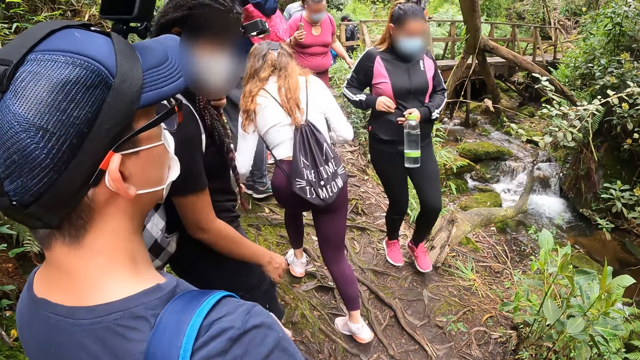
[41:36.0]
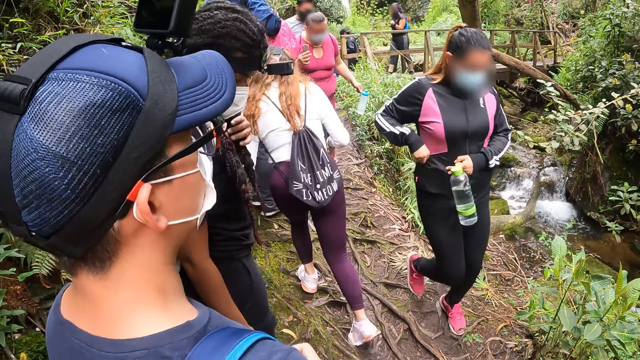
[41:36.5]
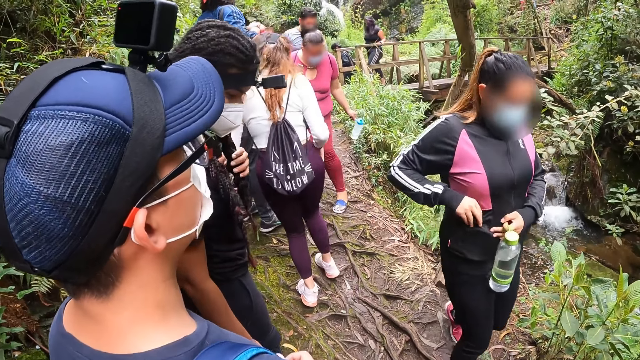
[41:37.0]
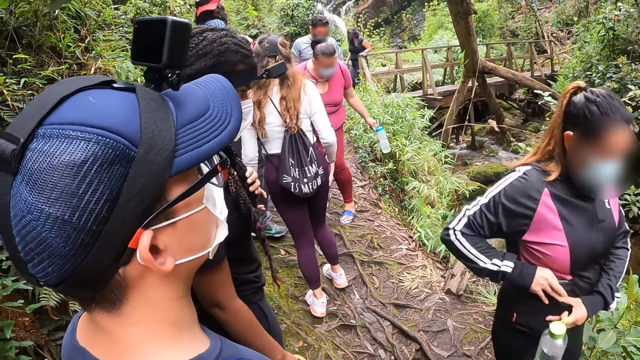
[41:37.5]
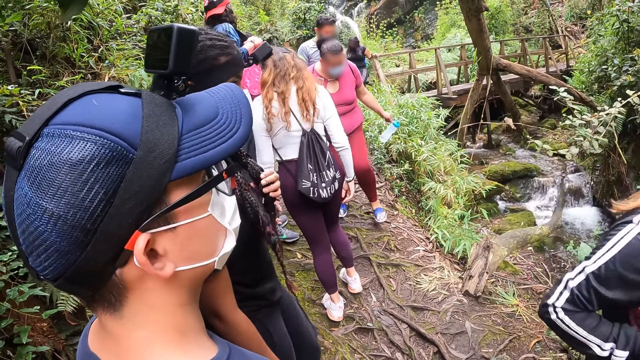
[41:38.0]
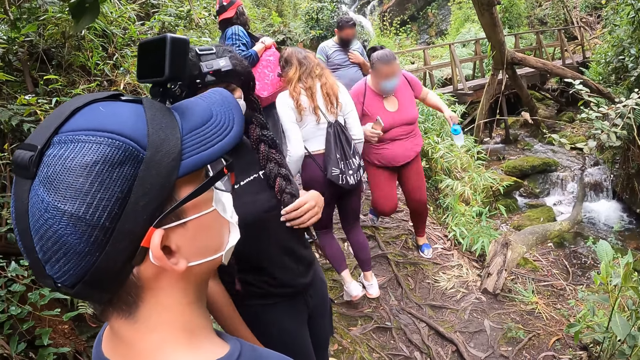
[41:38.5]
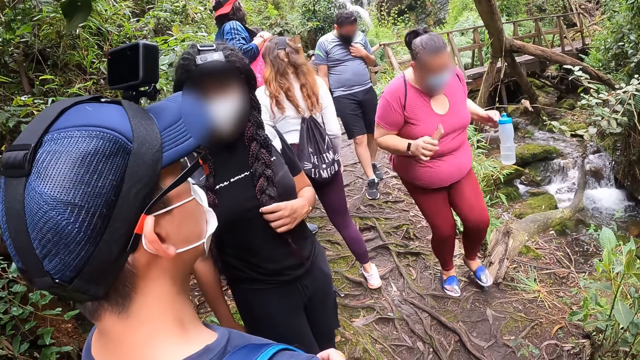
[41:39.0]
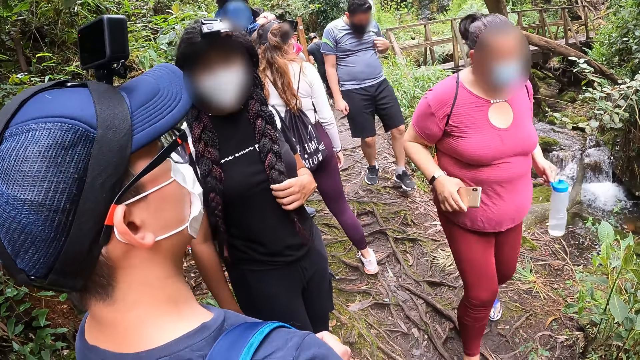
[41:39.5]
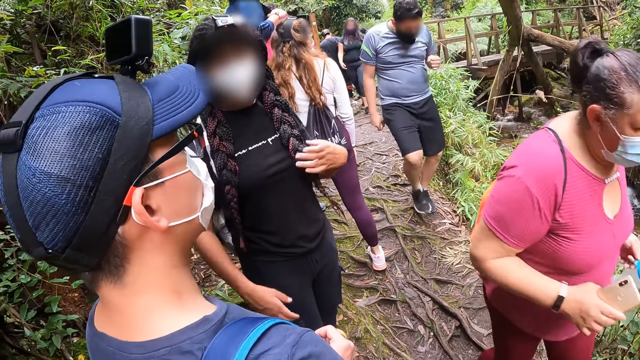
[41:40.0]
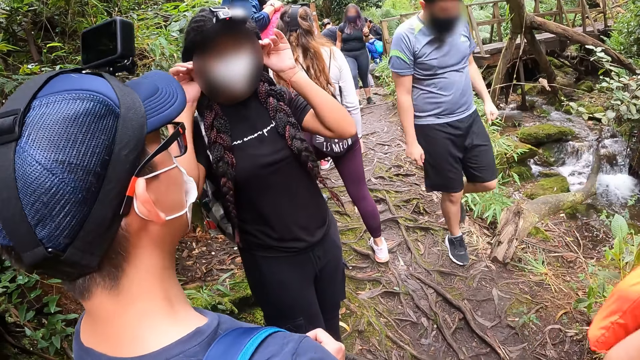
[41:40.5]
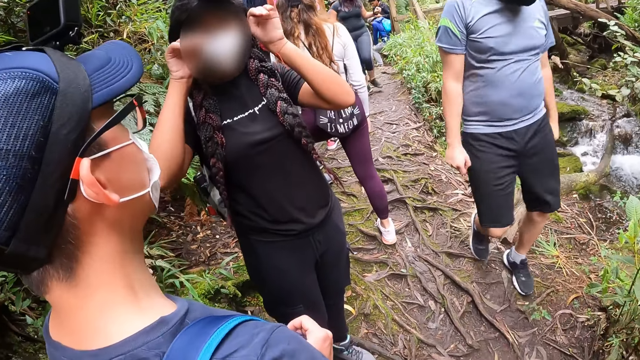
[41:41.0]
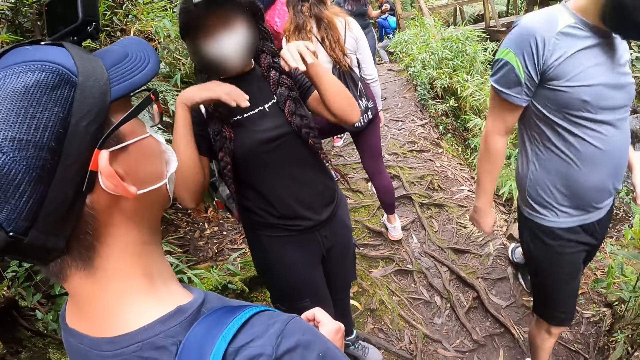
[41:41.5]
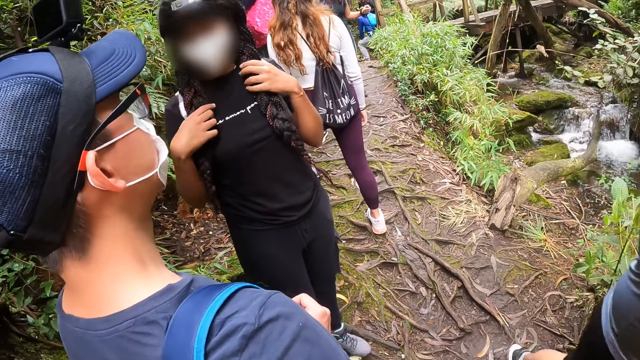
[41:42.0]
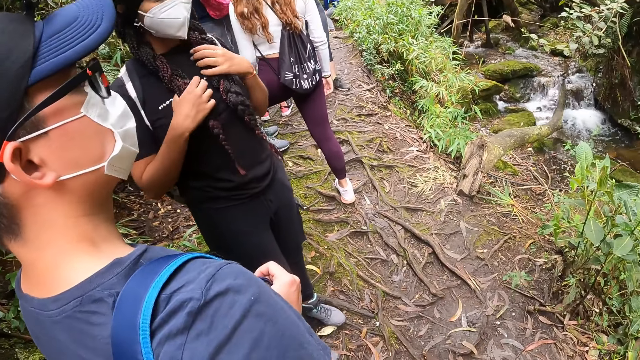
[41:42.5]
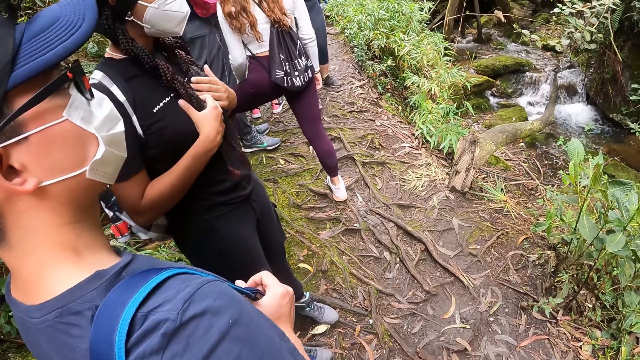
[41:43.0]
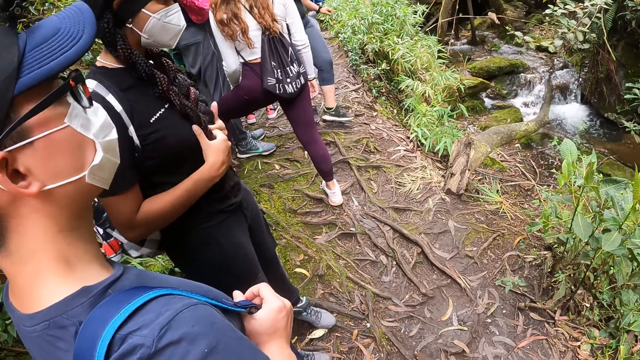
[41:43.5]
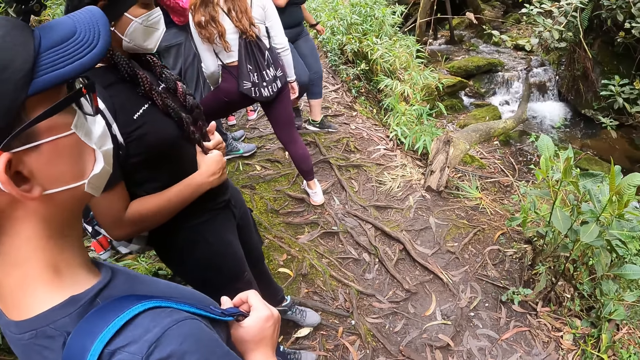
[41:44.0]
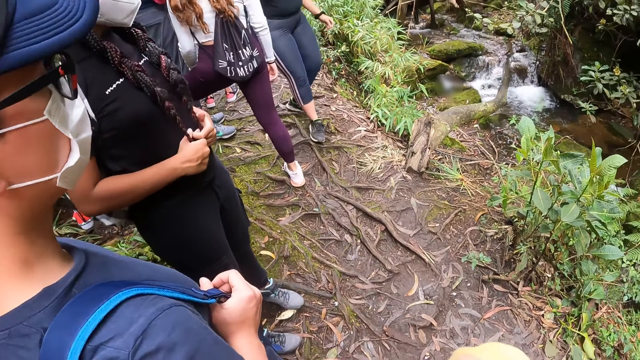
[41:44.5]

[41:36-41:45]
The camera wearer looks around. A woman puts her right hand in her jacket pocket. The woman brings out a phone from her jacket pocket with her right hand. The woman walks past the camera wearer on the mountain. Another woman interacts with a man on the mountain. A third woman walks past the camera wearer on the mountain. The second woman touches her face with both hands on the mountain. Another man walks past the camera wearer on the mountain.

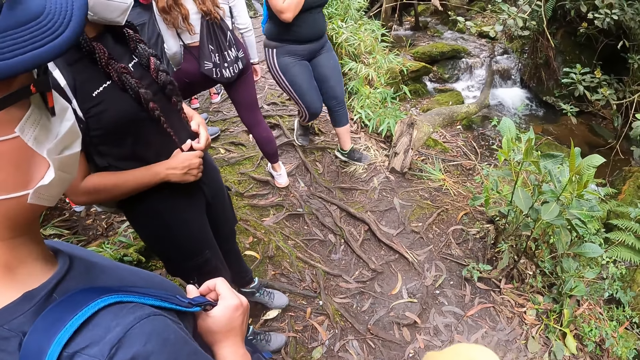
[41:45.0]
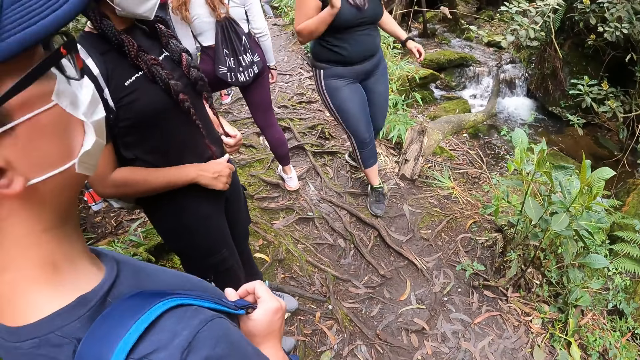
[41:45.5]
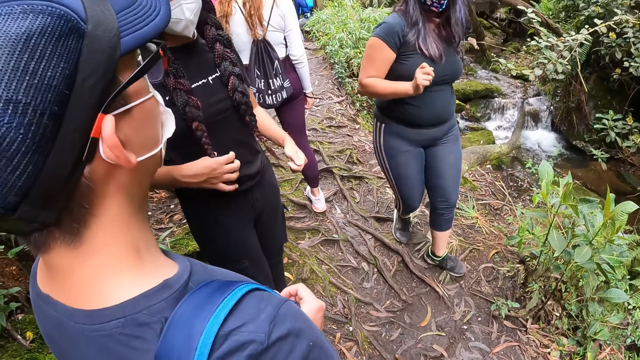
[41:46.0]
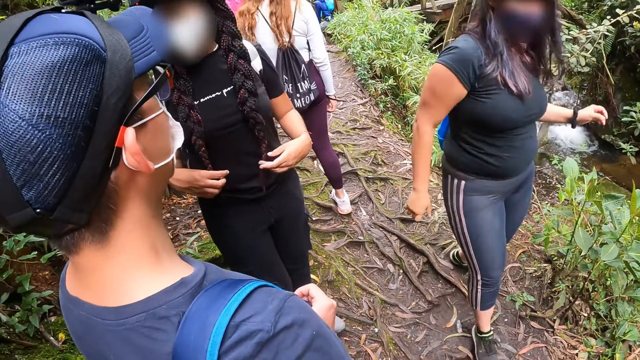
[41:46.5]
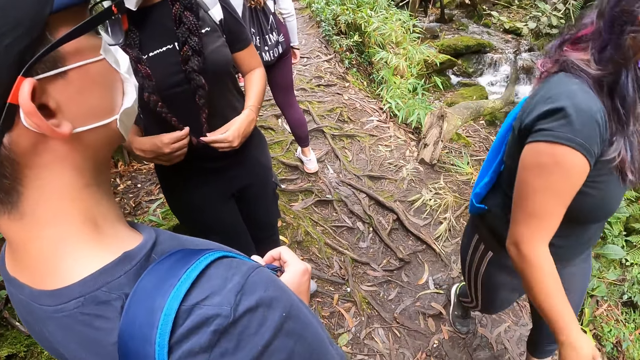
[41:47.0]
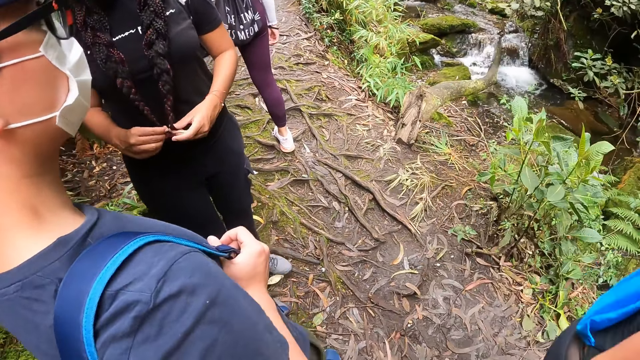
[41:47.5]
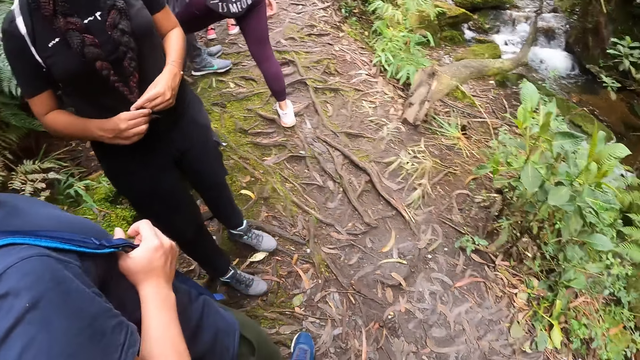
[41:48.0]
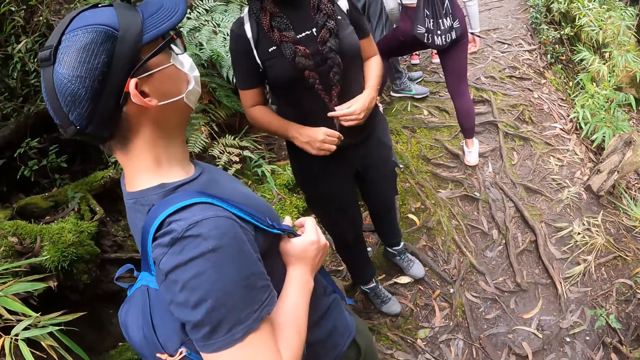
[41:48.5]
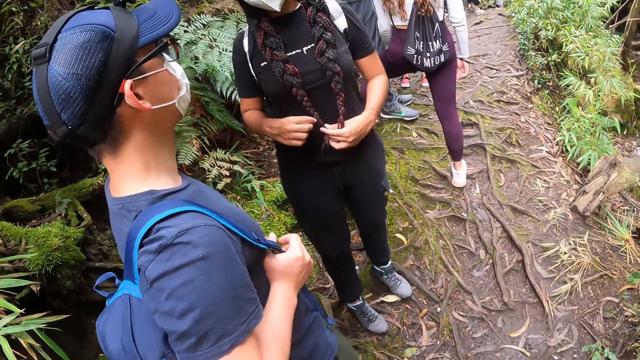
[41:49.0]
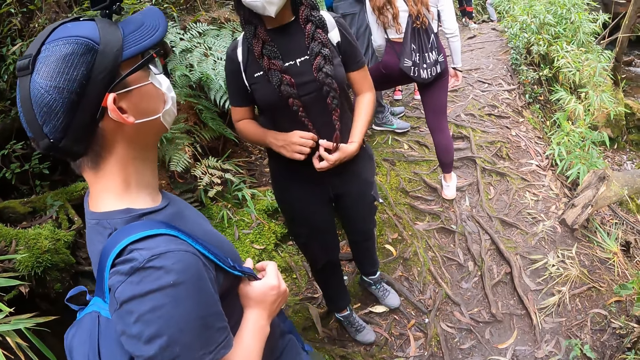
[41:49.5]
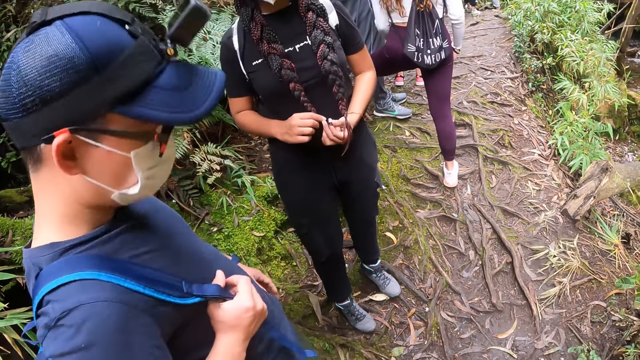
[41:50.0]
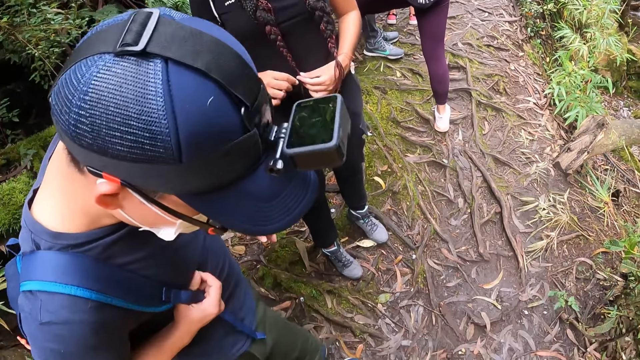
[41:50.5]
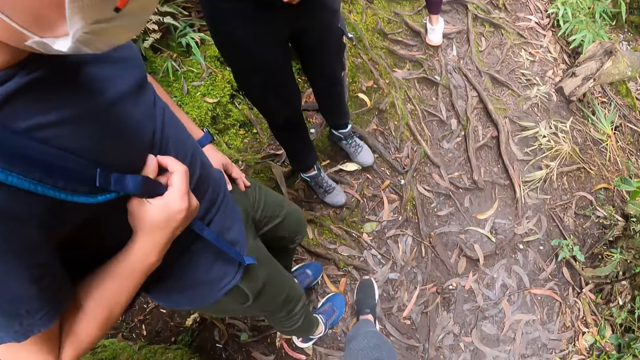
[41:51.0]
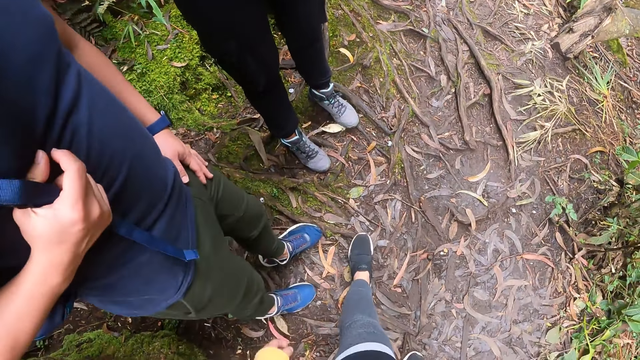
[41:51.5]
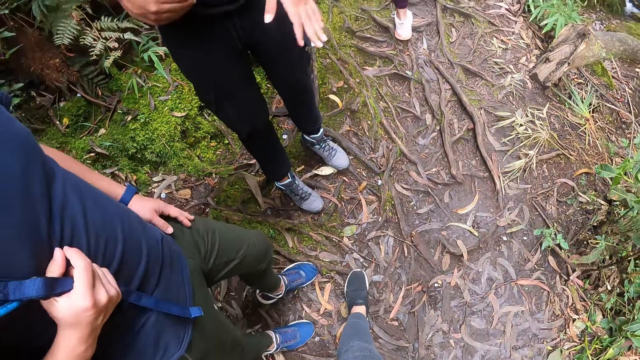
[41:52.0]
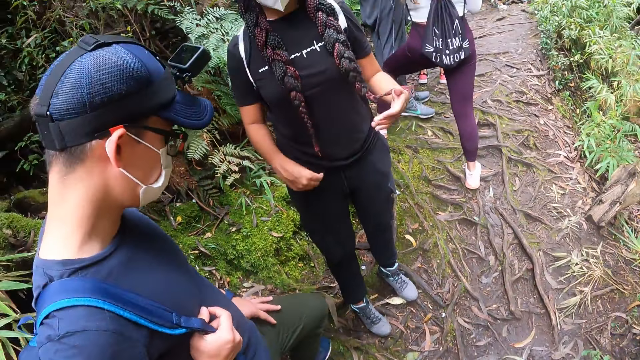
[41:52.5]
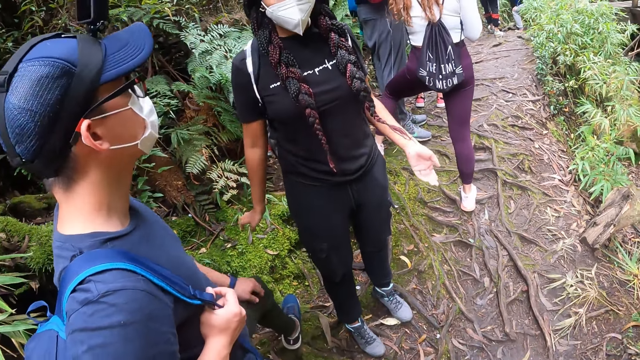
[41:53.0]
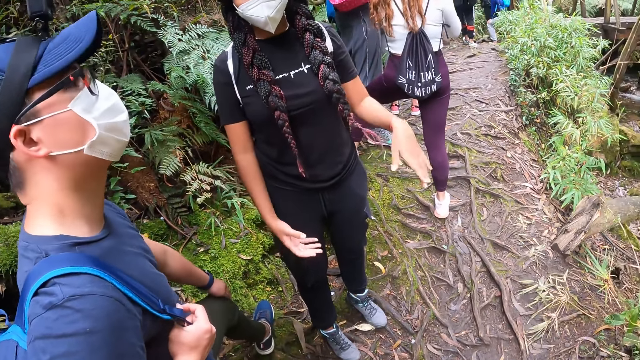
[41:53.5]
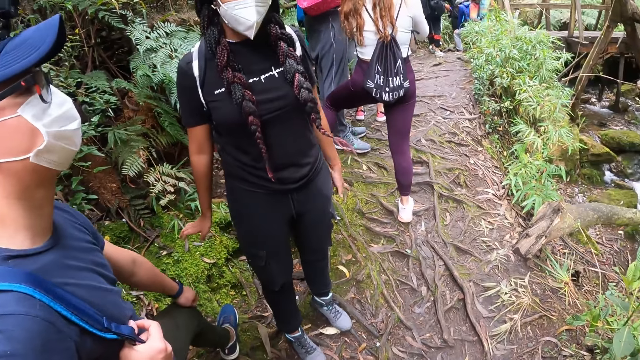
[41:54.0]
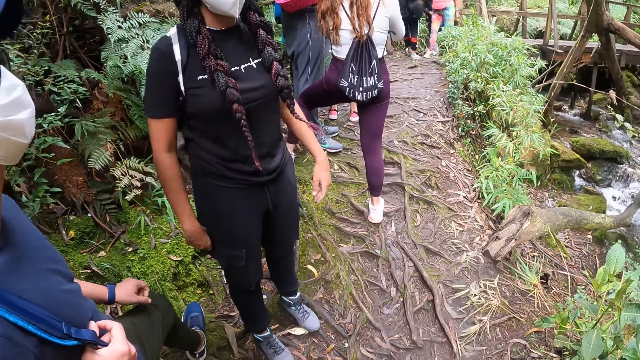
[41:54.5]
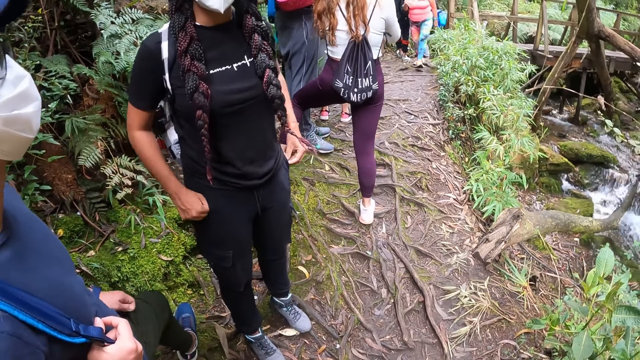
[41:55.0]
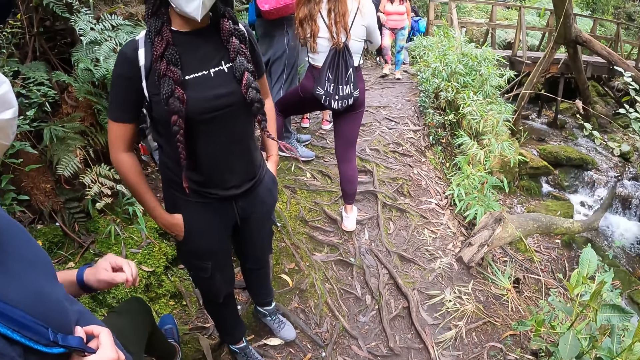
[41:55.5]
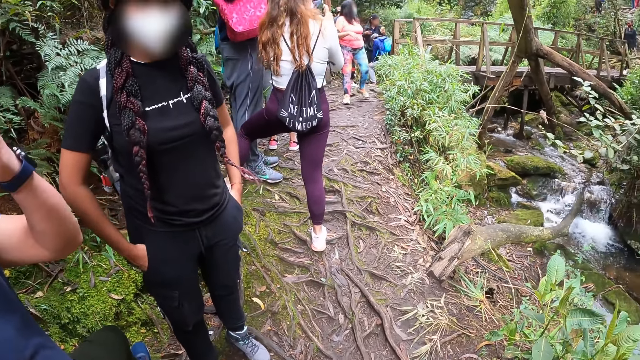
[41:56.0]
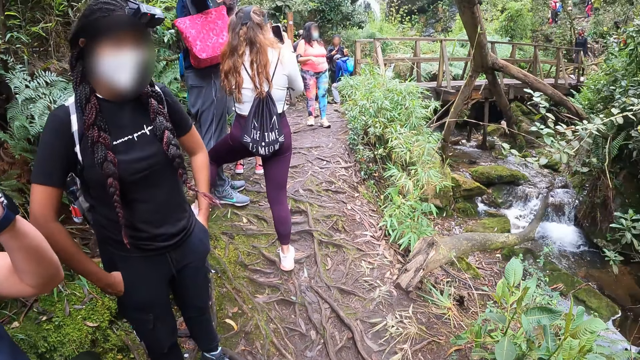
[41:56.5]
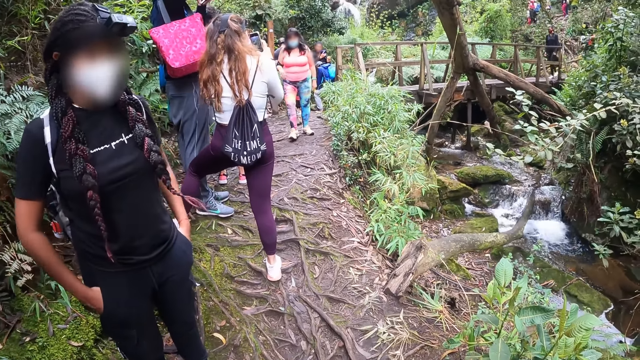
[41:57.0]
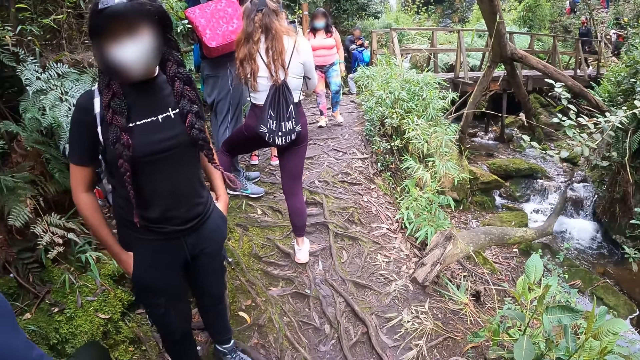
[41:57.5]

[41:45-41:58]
A woman walks past the camera wearer on the mountain. A man stares at the ground. The camera wearer moves the leg. The man moves the leg. Another woman places both hands in her pocket. The man touches the face.
